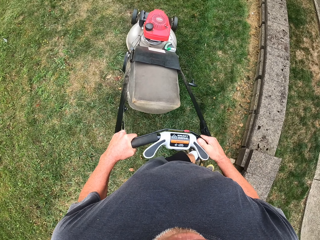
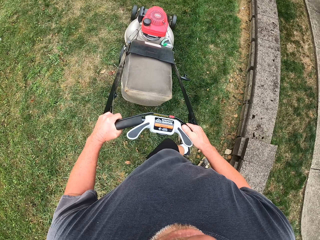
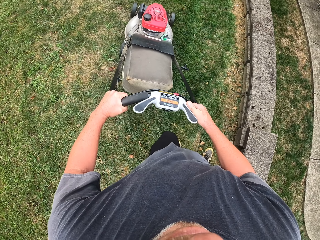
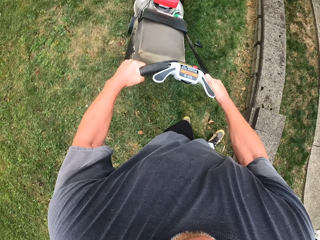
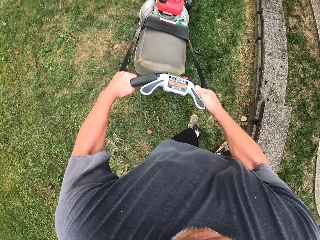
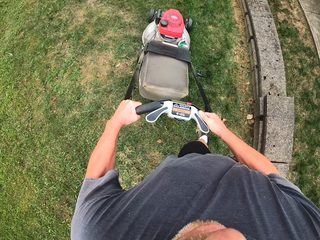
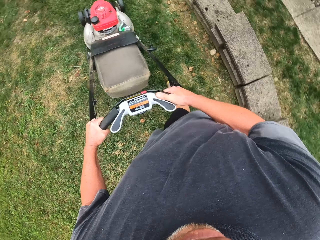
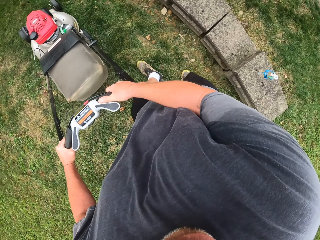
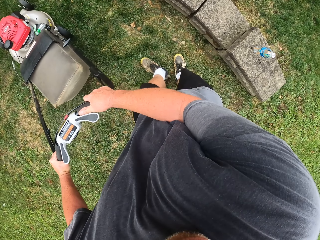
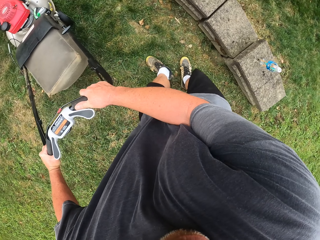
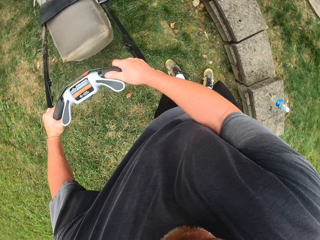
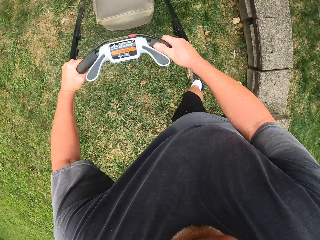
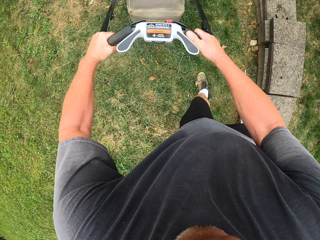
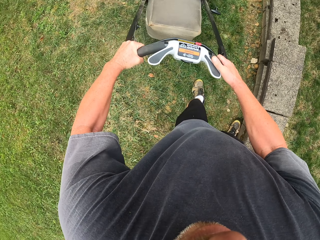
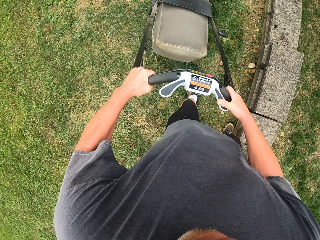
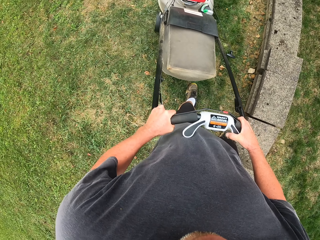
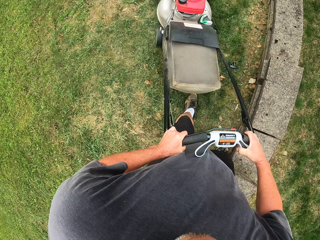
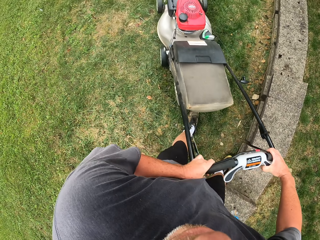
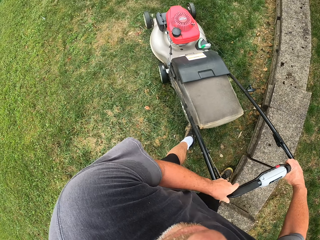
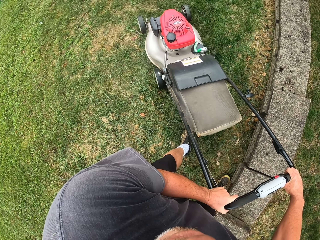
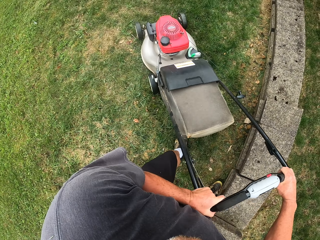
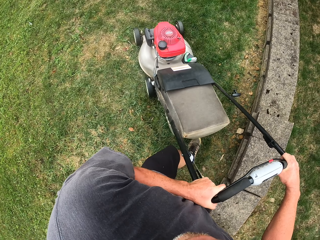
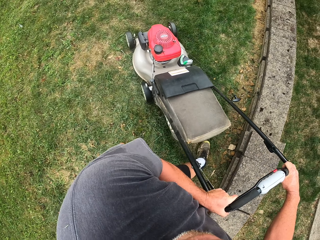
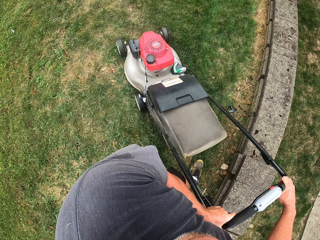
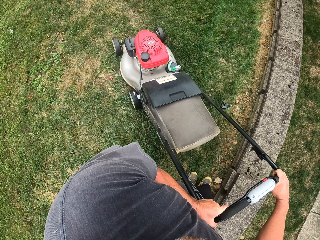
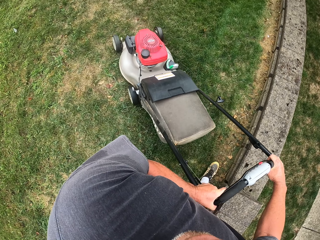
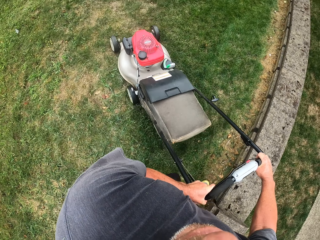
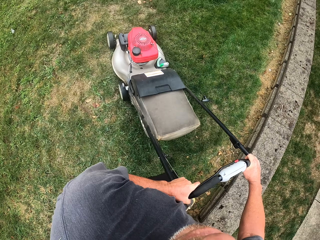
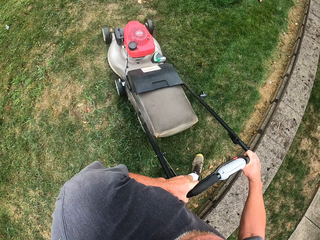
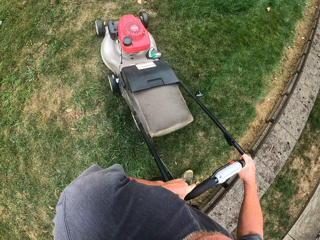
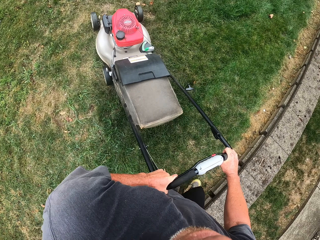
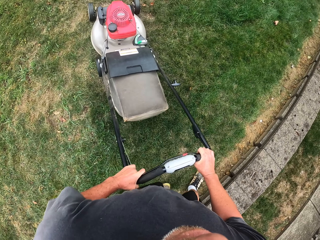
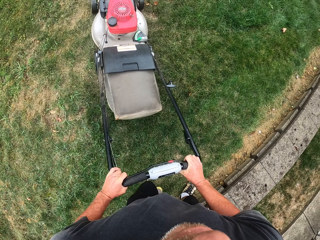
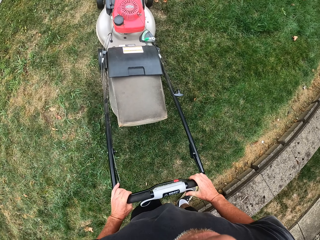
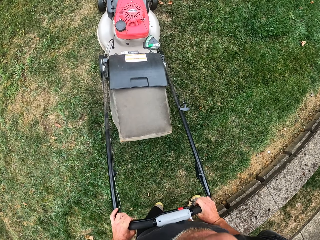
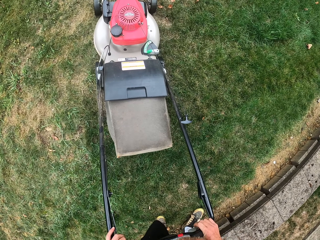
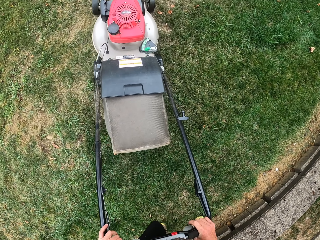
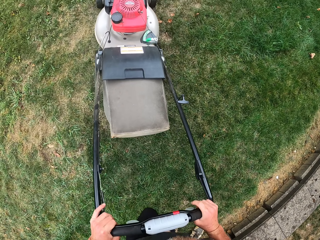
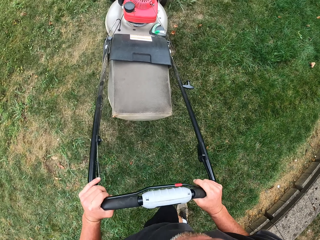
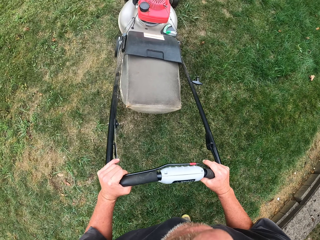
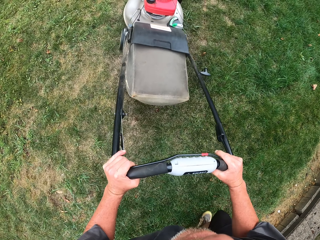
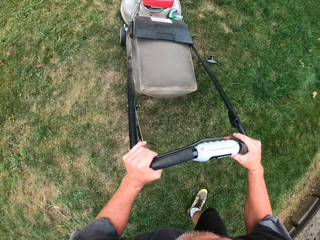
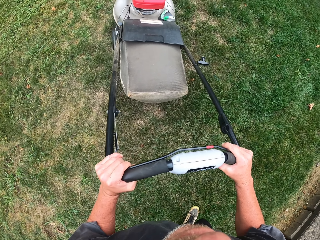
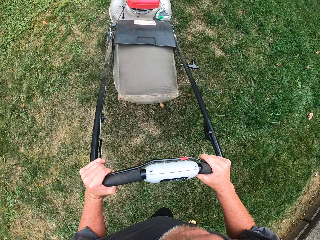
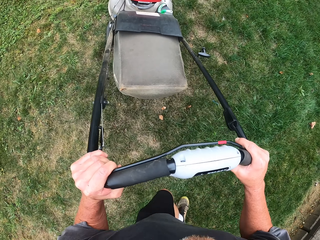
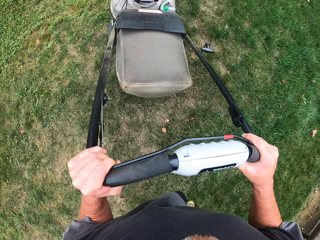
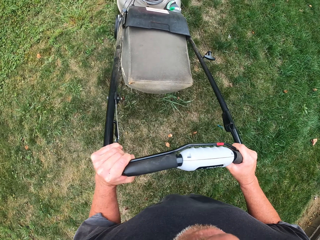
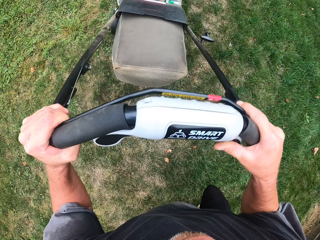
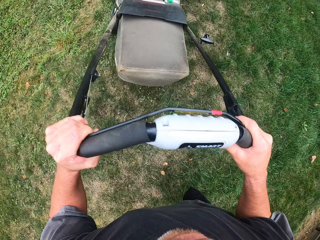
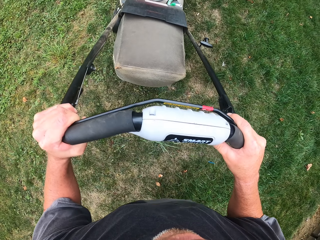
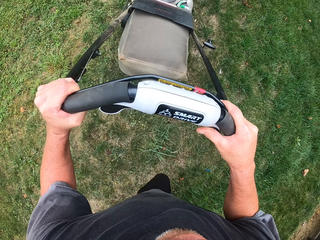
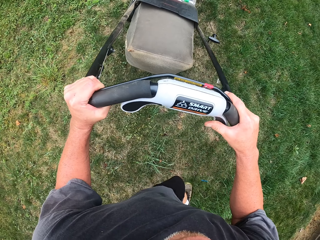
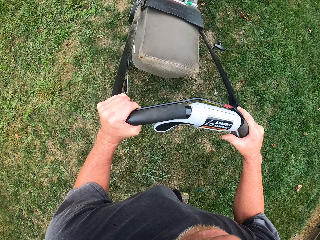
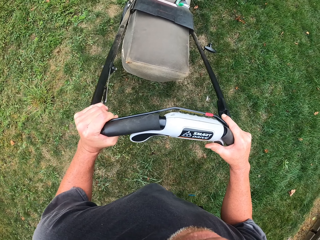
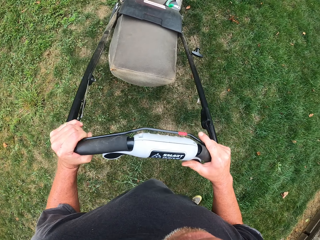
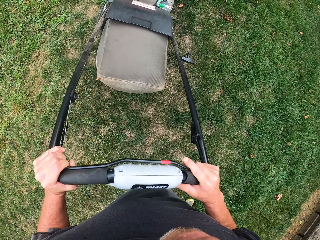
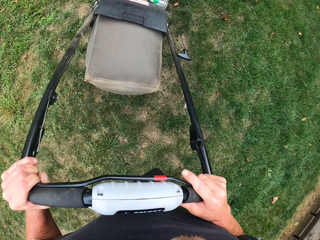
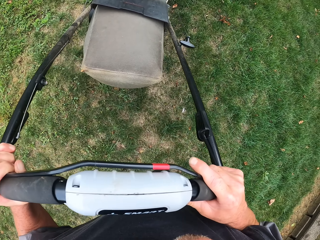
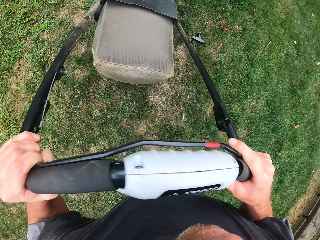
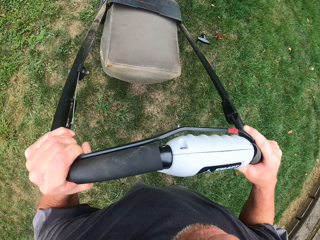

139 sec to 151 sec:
The camera wearer pulls the lawn mower backwards. They turn the lawn mower left. They push the lawn mower up the grass field.

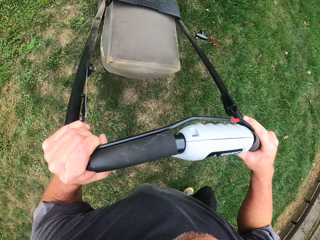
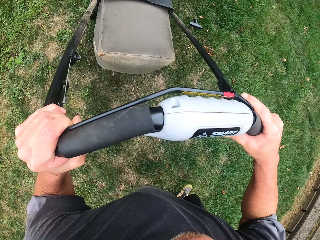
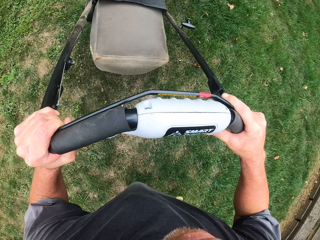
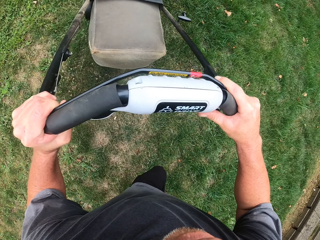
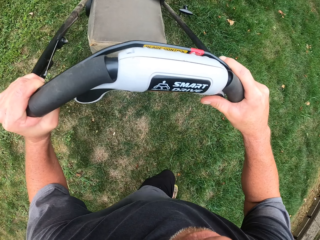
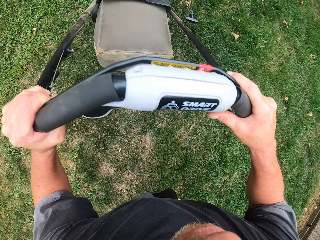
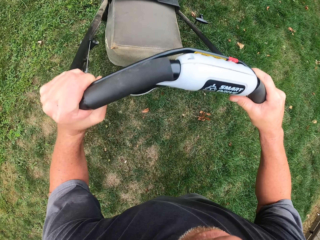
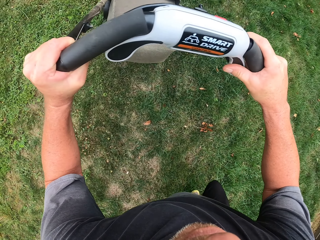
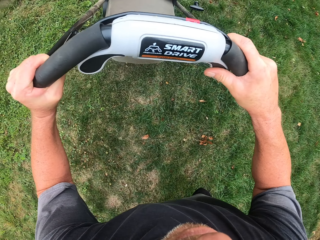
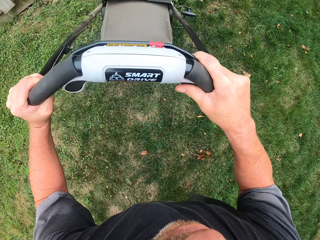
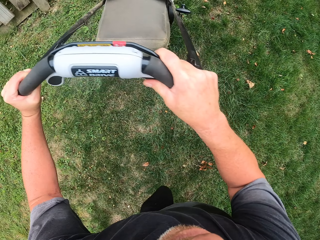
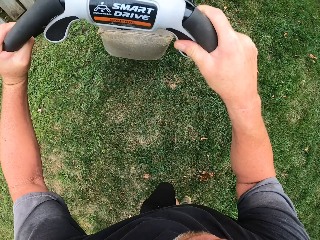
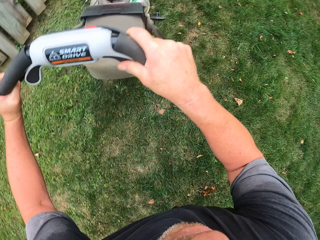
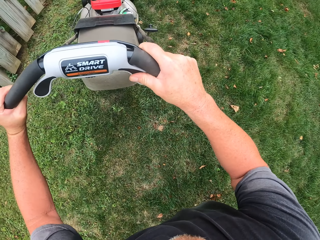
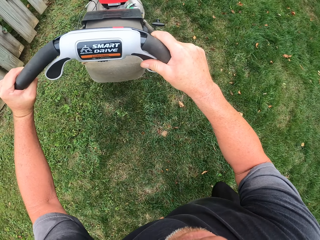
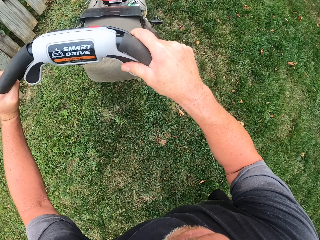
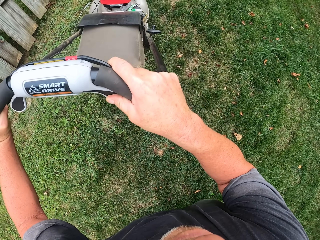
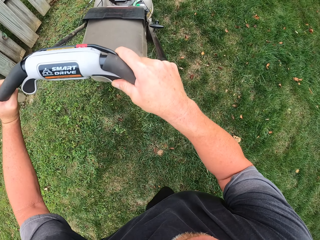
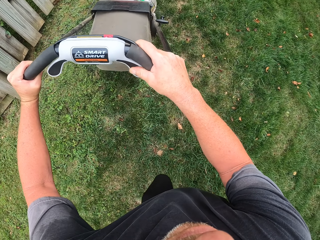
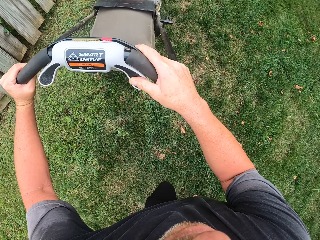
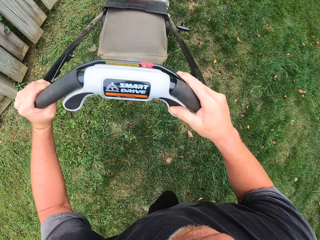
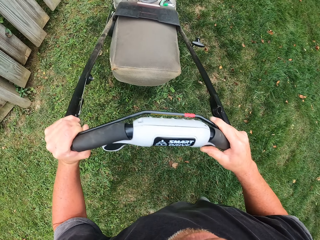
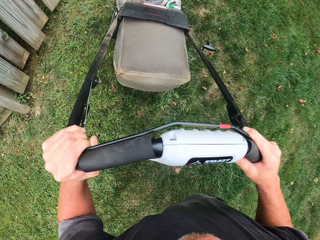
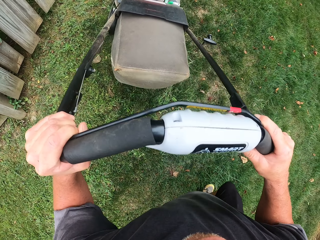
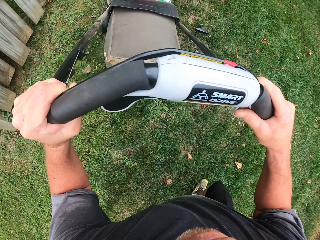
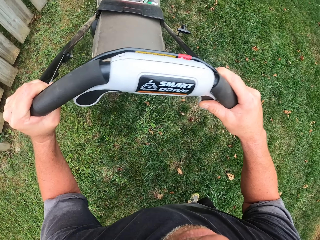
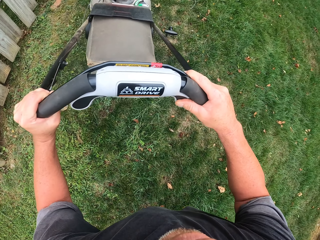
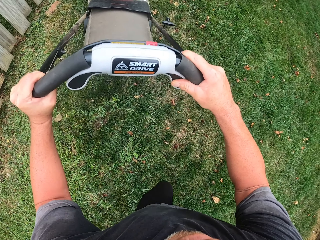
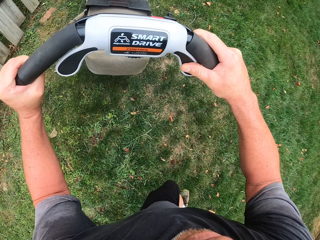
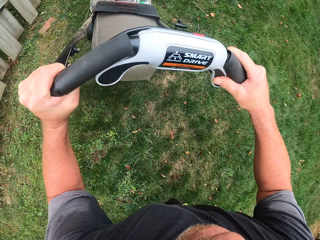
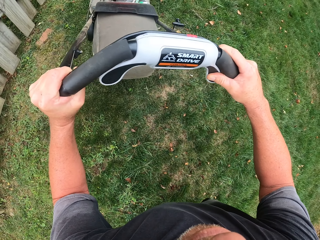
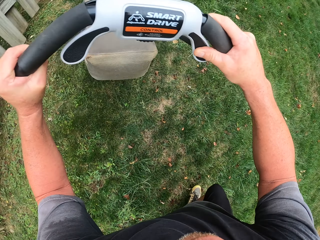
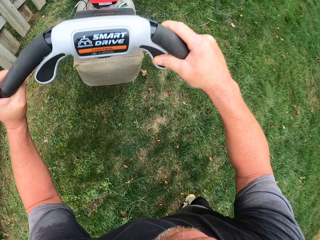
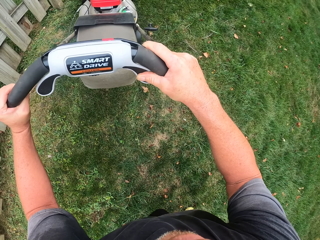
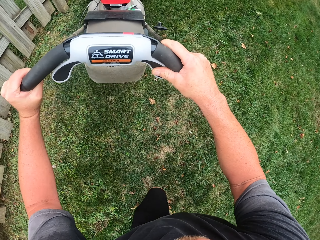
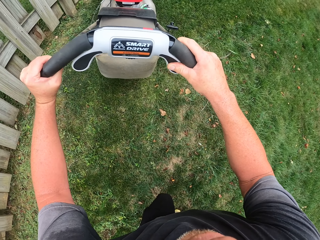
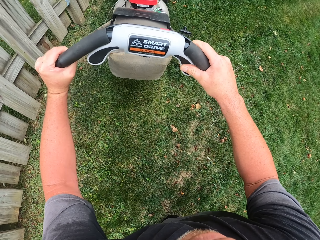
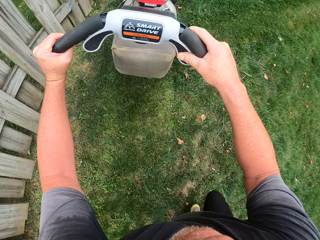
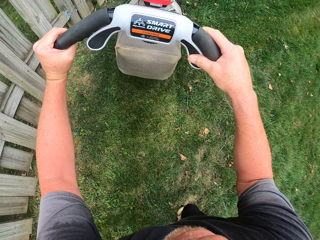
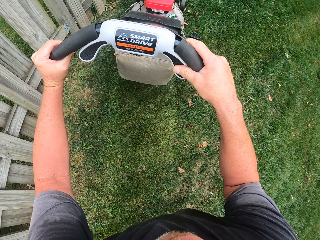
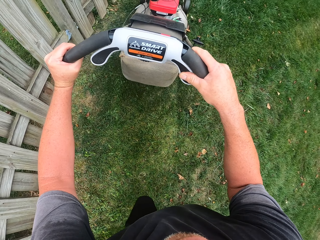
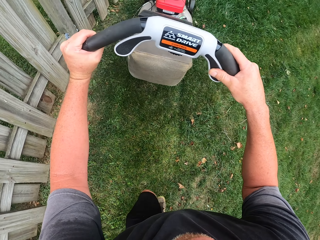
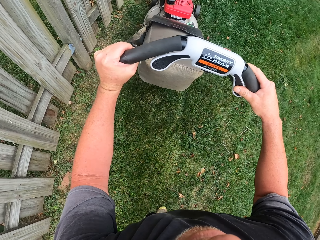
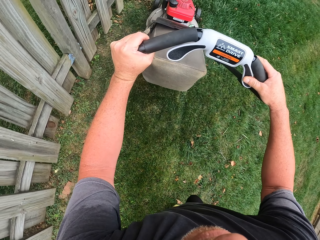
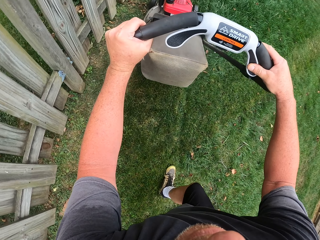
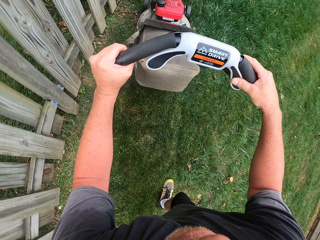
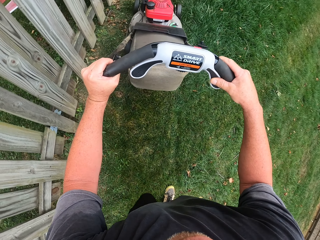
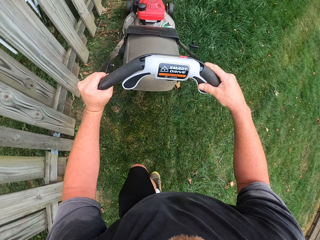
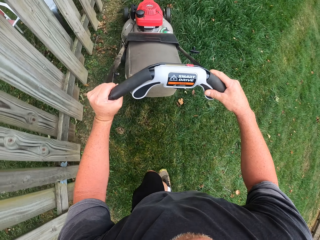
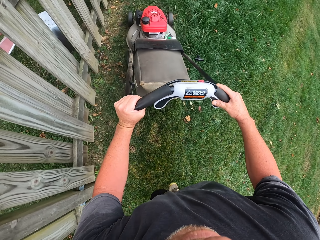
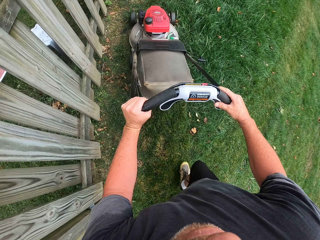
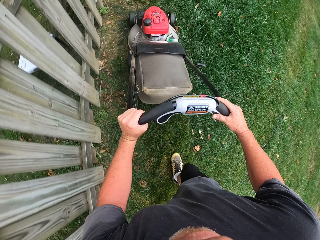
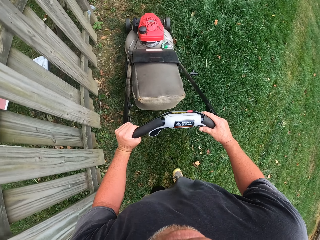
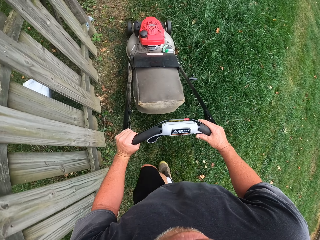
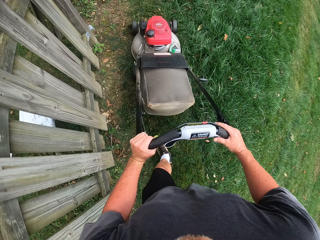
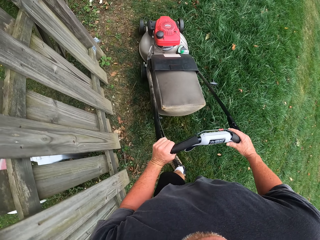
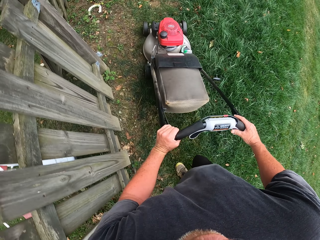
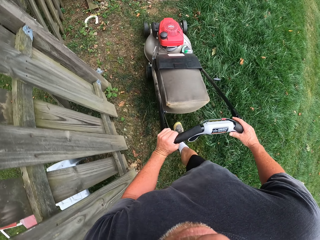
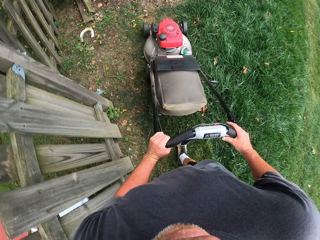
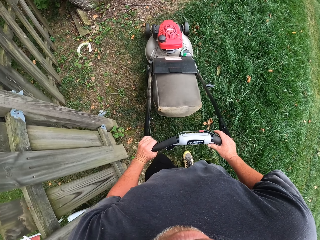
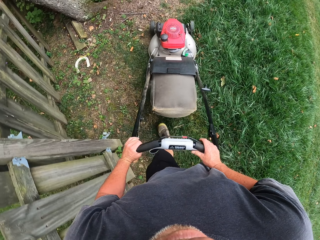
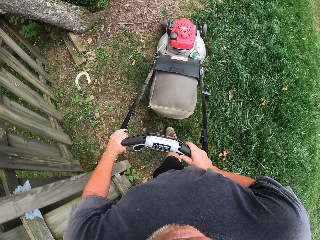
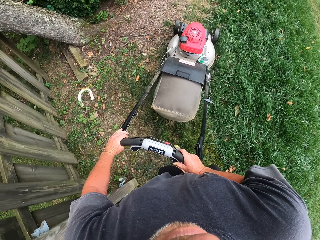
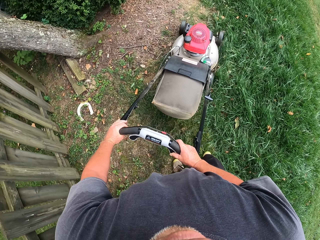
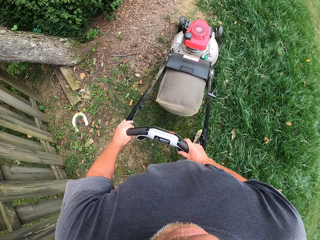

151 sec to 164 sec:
The camera wearer pushes the lawn mower forward.
